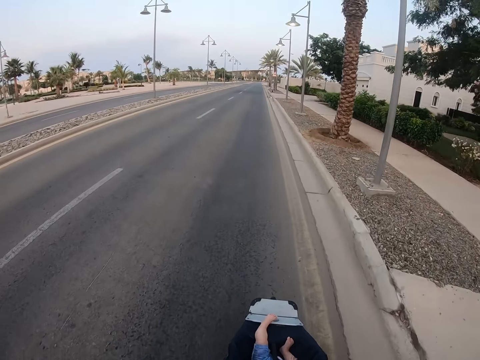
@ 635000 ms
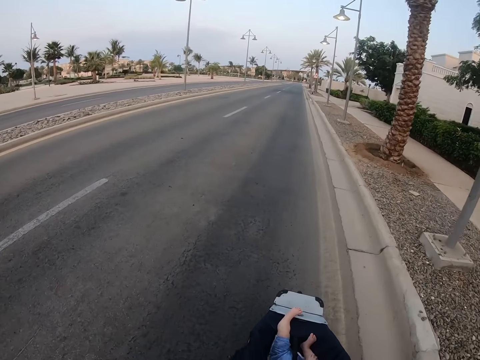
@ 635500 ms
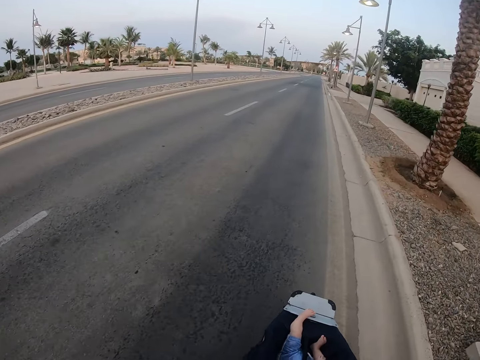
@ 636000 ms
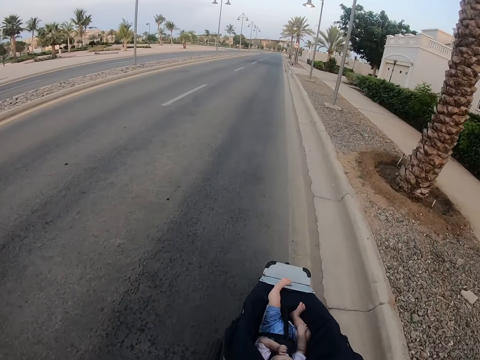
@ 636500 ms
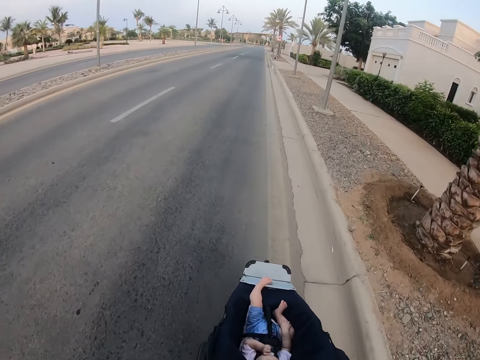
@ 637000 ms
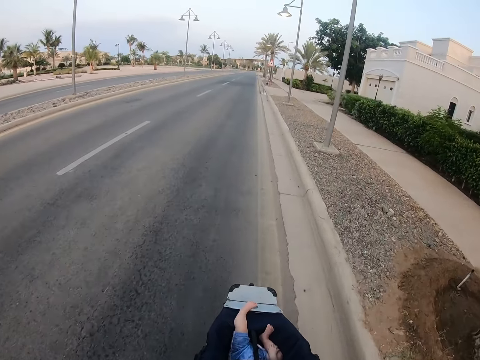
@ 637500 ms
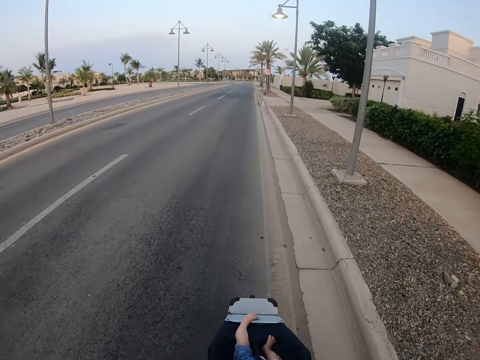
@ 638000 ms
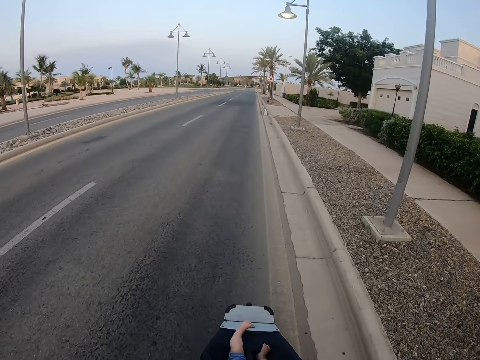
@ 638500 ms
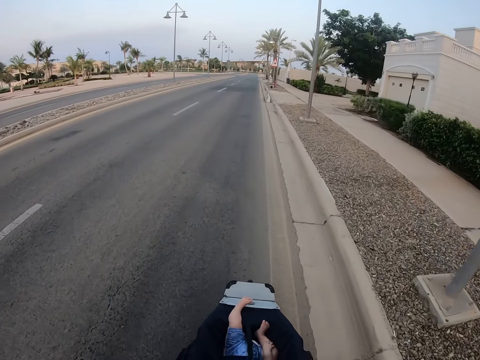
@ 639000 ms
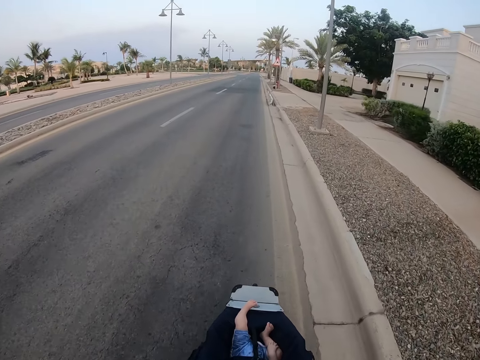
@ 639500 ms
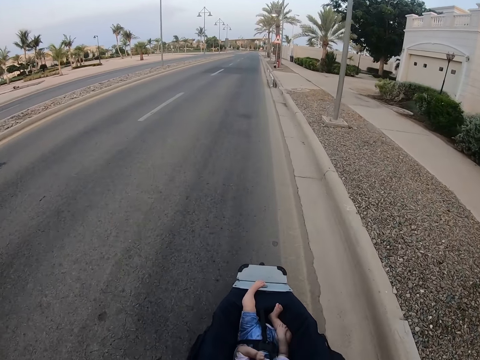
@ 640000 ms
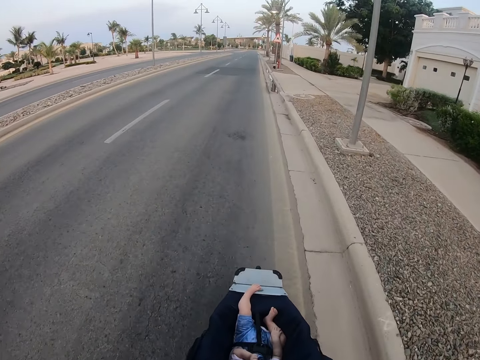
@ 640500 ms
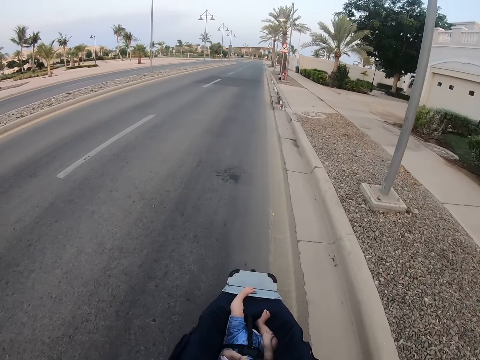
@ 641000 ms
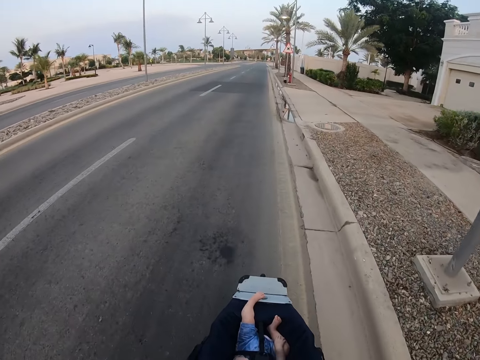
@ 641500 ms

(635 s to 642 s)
The camera wearer looks around. They push the baby stroller.

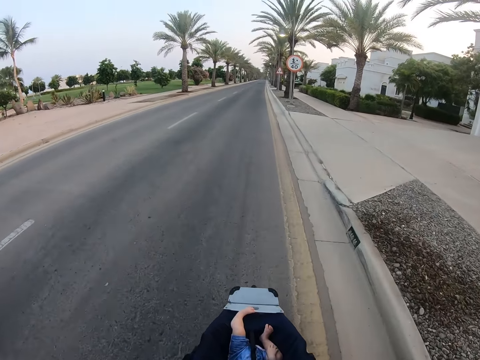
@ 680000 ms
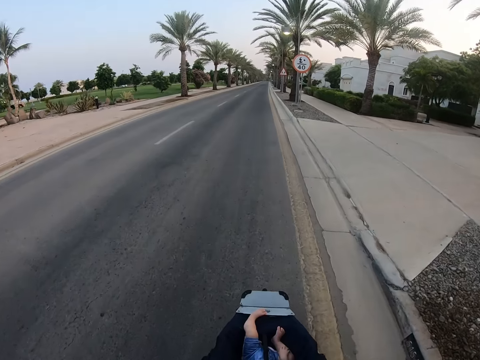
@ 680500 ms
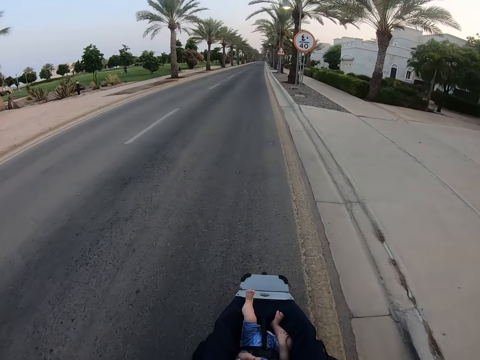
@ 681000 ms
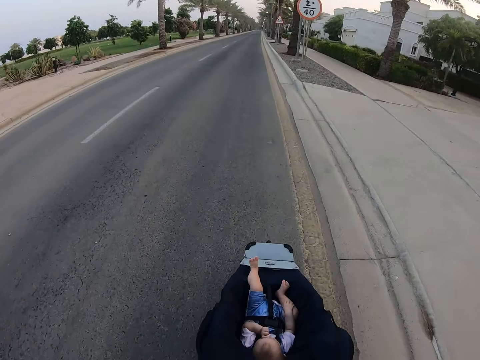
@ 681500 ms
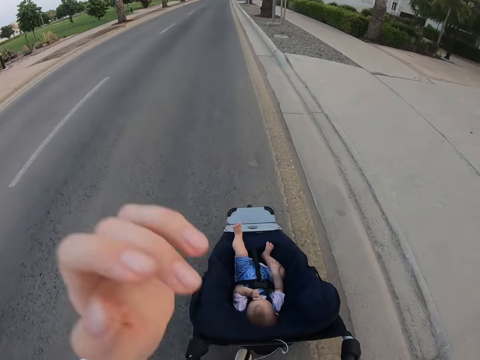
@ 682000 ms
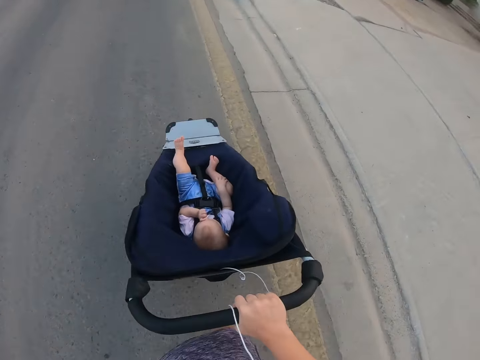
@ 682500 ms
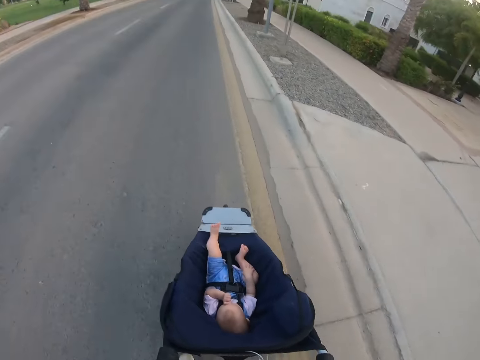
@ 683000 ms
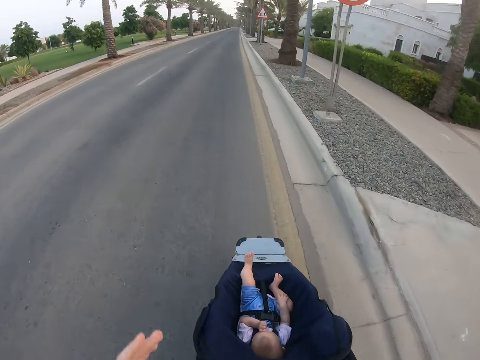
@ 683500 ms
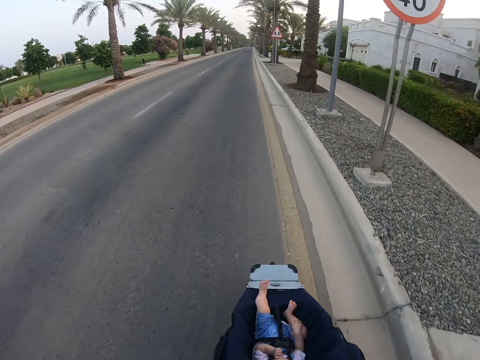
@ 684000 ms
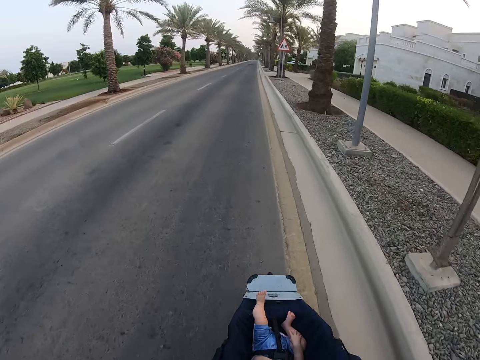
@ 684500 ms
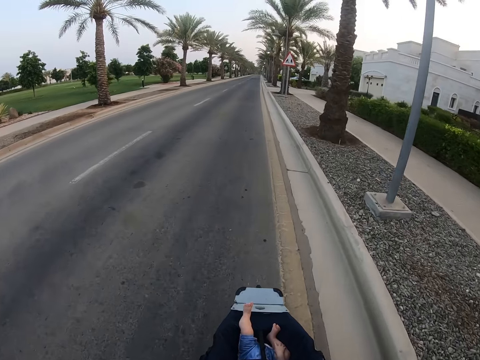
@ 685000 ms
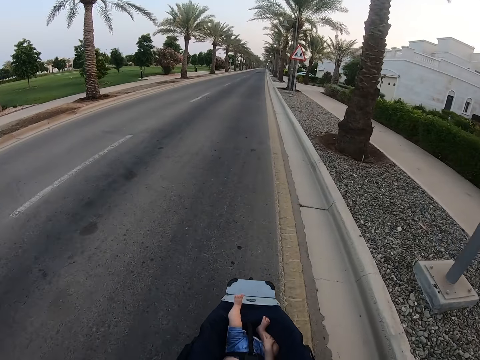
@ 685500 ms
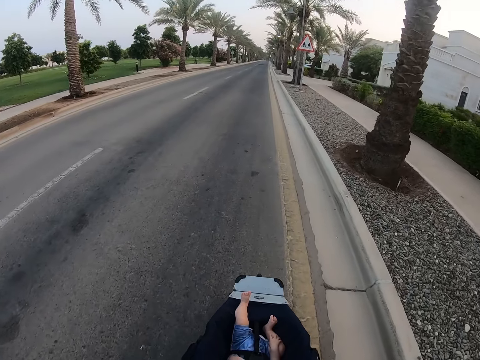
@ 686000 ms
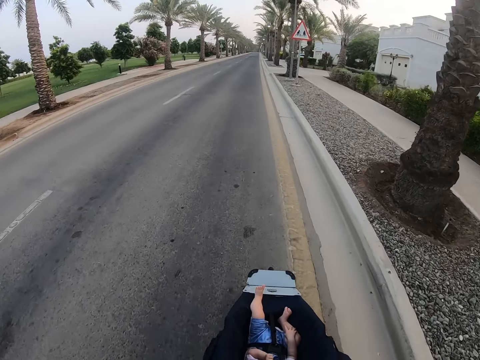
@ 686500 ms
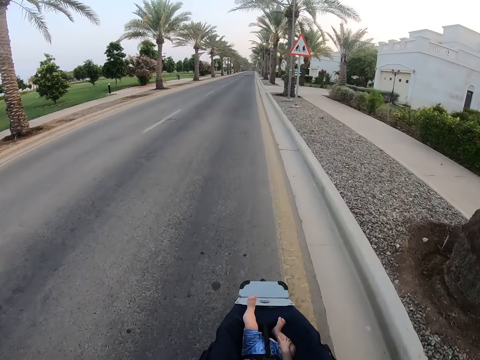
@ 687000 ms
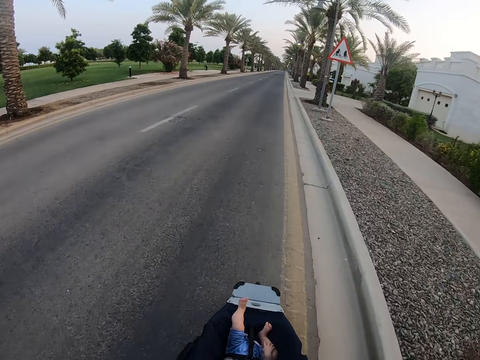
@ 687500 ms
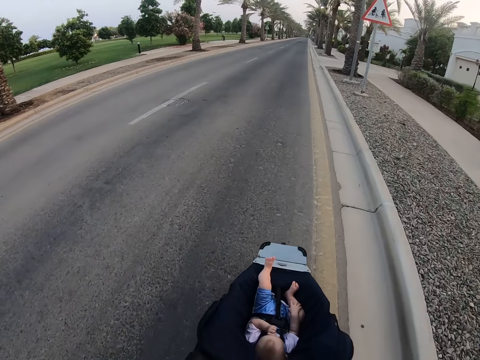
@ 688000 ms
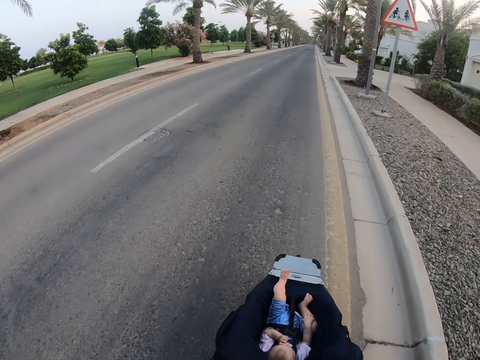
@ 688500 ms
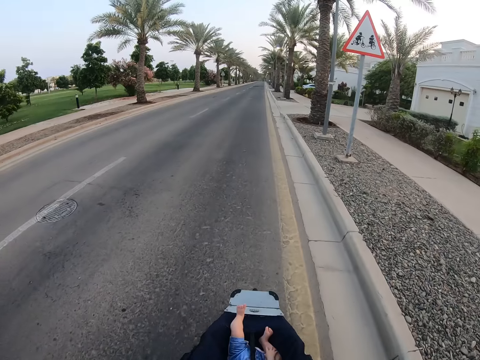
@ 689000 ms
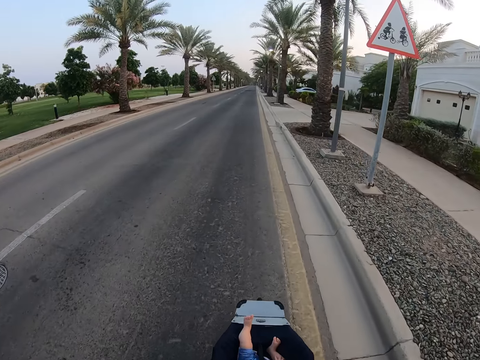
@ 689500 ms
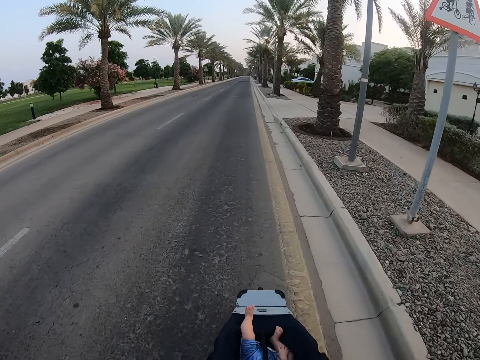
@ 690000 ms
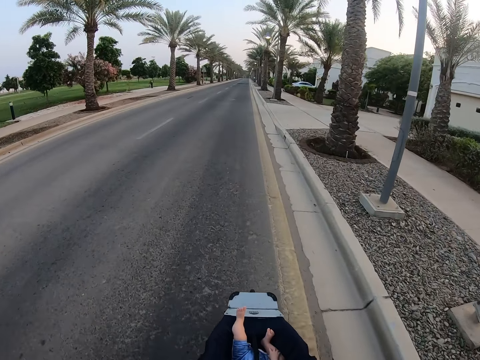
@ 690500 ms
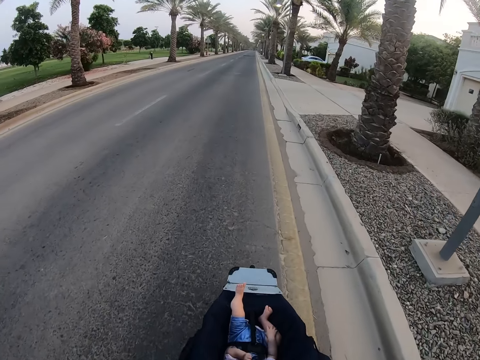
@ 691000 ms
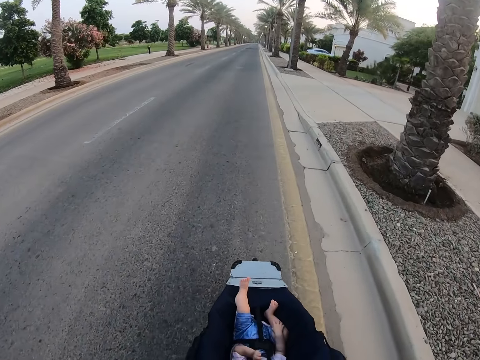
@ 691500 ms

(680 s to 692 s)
The camera wearer touches herself. They raise their hand up. They stare at the baby. They push the baby stroller.

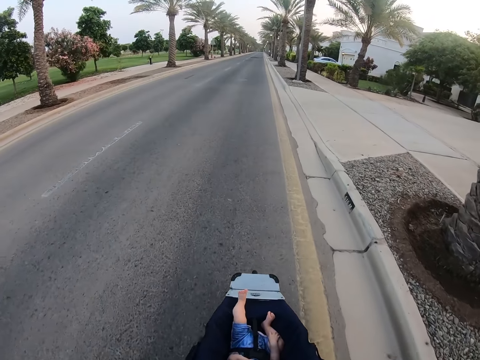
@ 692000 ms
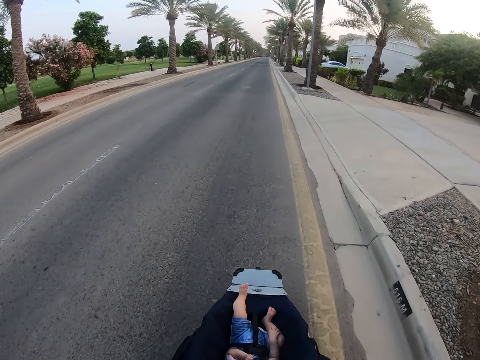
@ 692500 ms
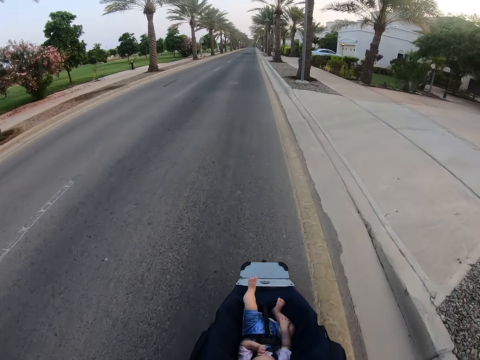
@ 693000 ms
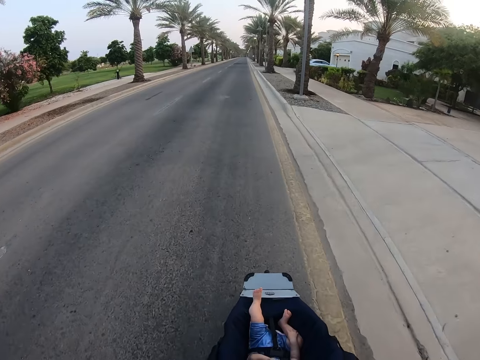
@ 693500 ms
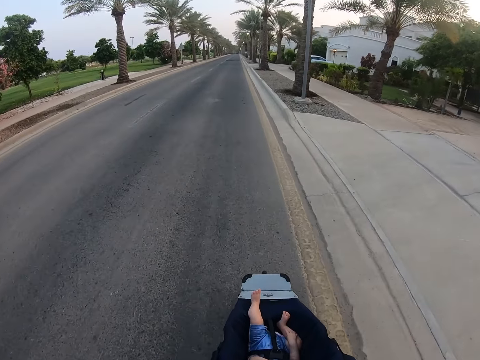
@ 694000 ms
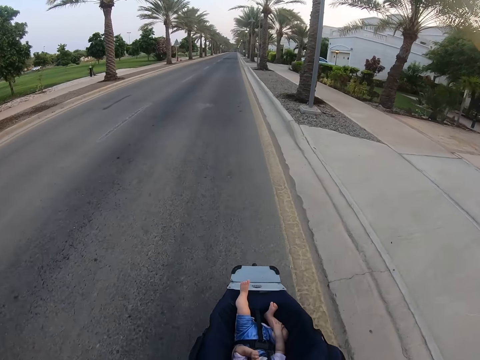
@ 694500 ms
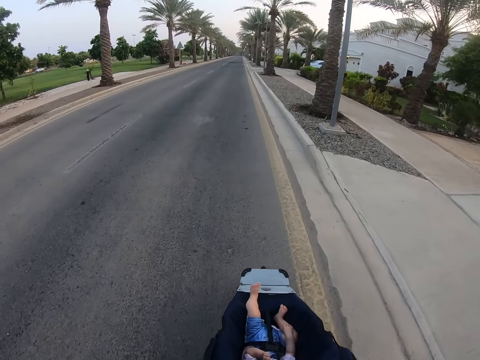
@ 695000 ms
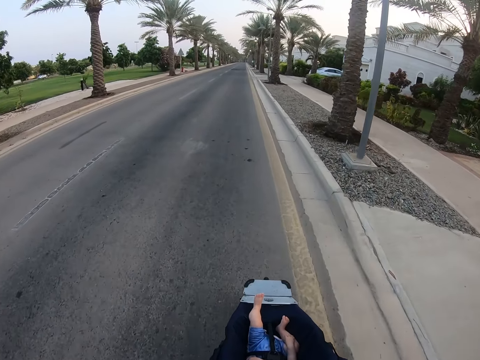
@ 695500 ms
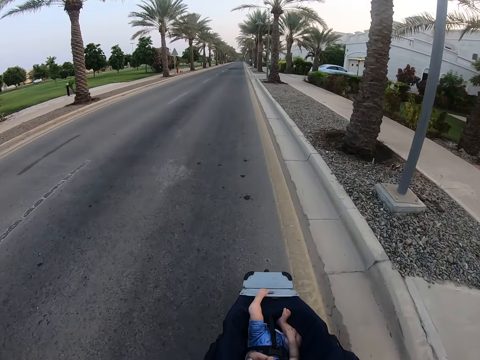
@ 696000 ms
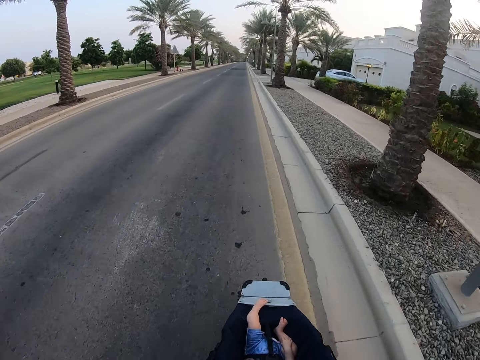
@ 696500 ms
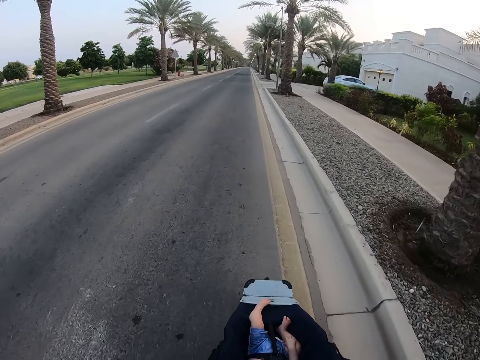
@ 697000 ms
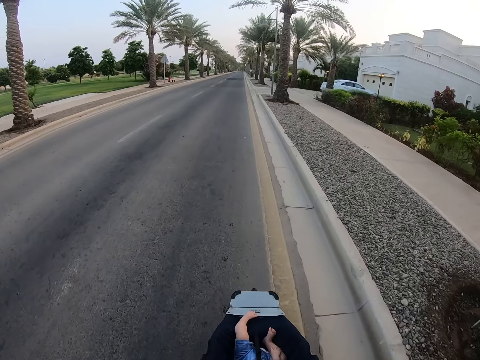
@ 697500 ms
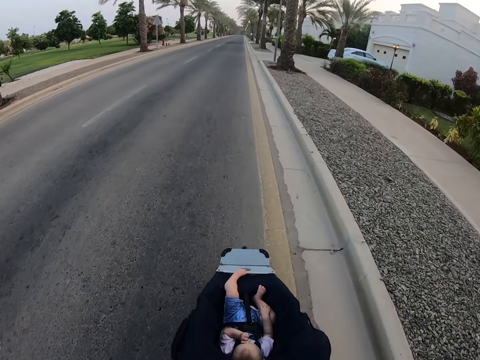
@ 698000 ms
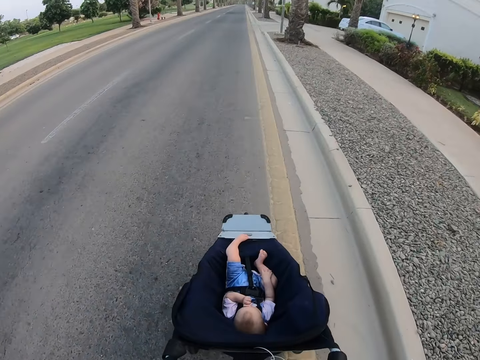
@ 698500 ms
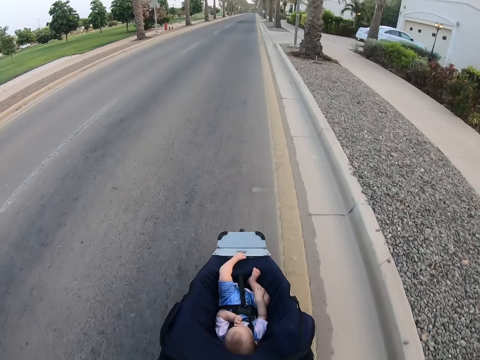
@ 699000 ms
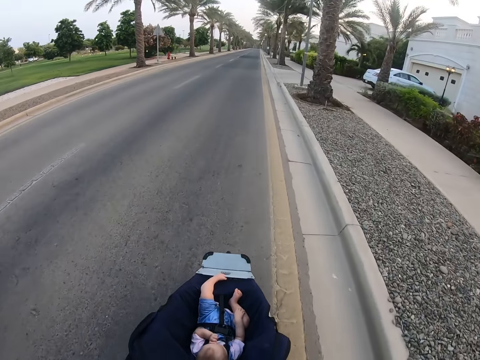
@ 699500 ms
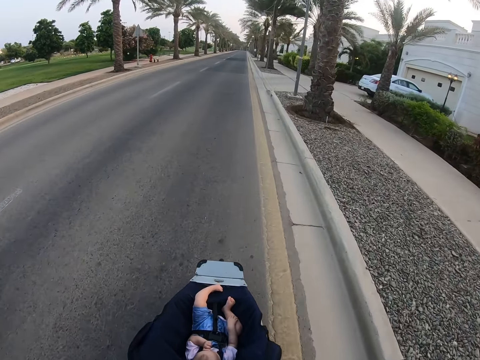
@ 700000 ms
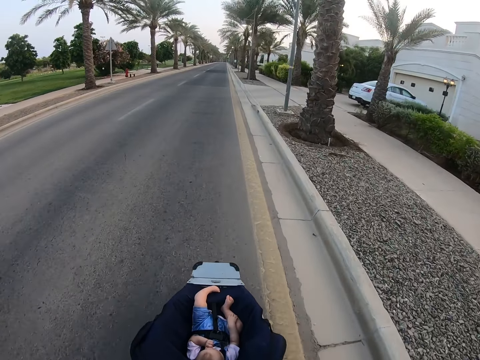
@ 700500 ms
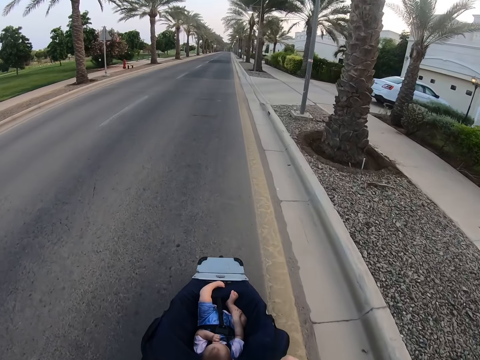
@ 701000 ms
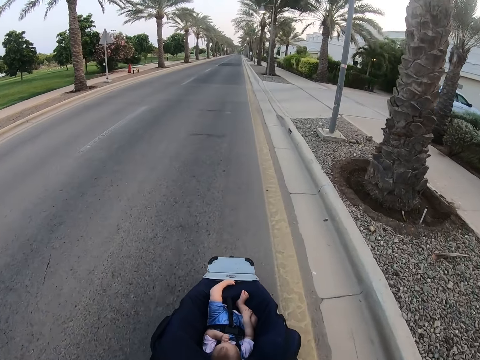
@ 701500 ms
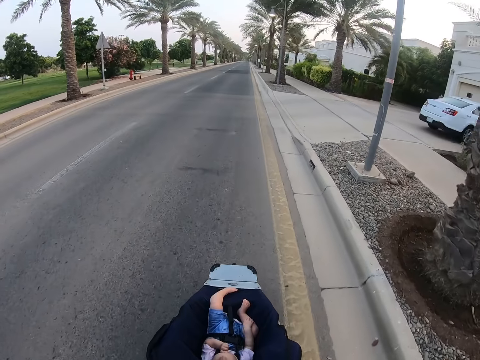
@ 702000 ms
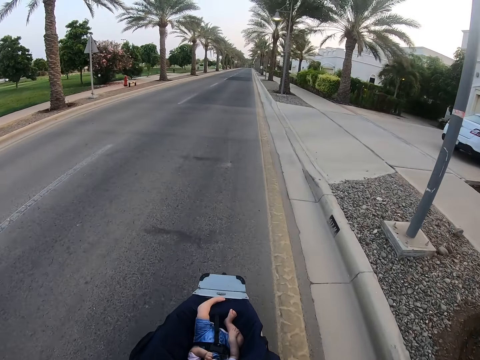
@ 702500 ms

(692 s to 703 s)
The camera wearer stares at the baby. They push the baby stroller.
